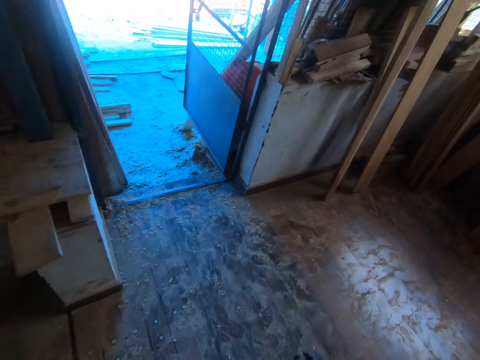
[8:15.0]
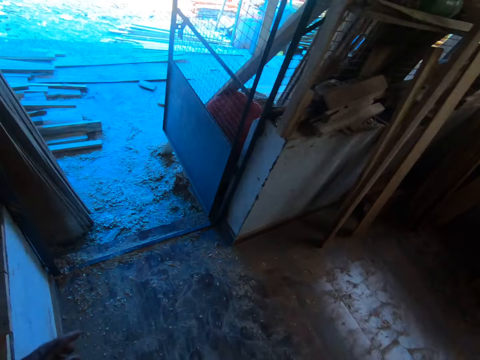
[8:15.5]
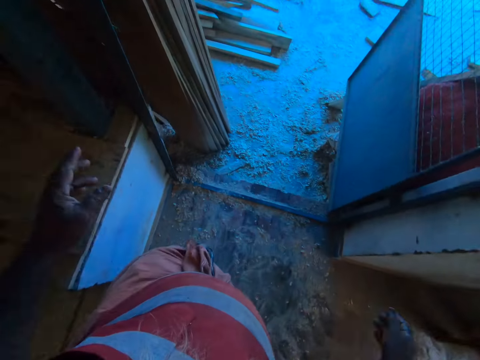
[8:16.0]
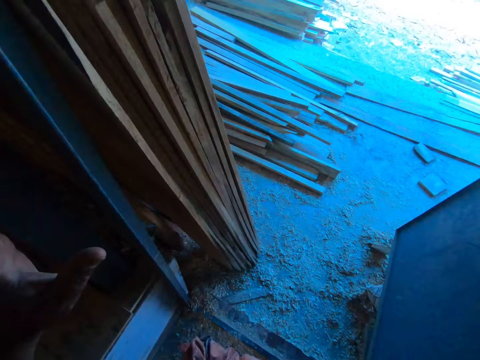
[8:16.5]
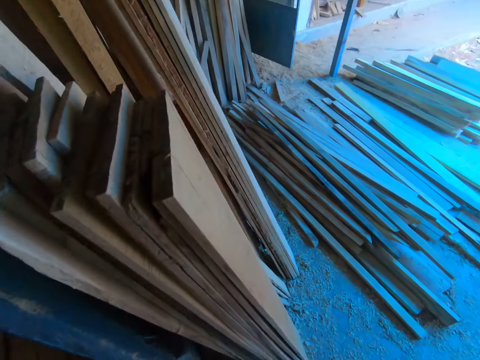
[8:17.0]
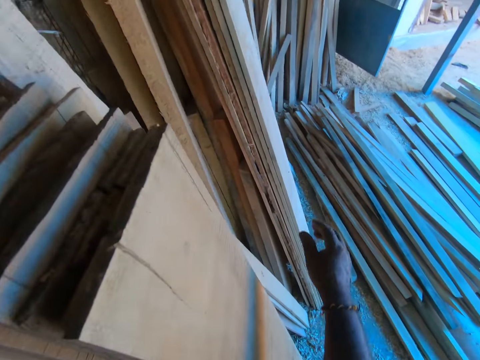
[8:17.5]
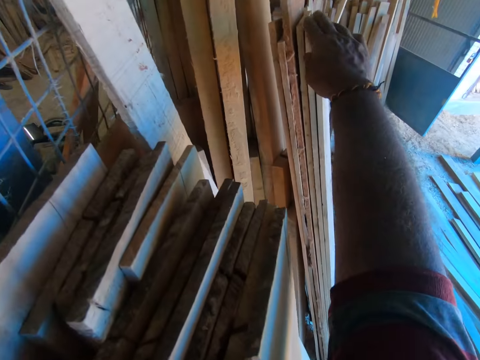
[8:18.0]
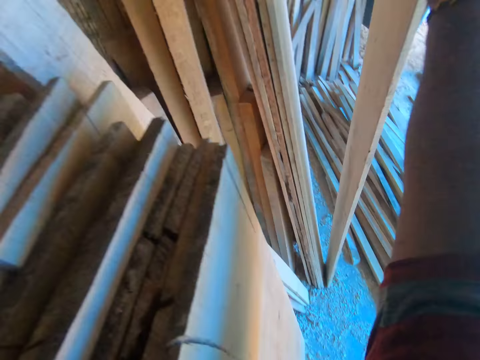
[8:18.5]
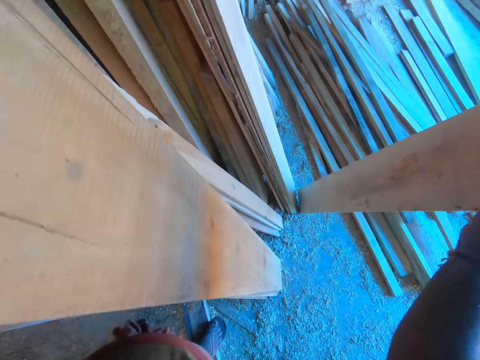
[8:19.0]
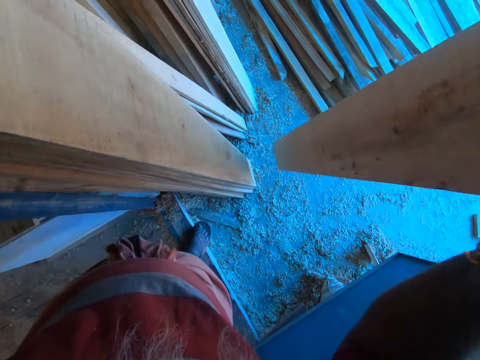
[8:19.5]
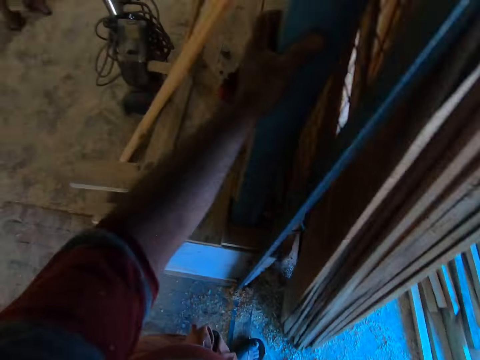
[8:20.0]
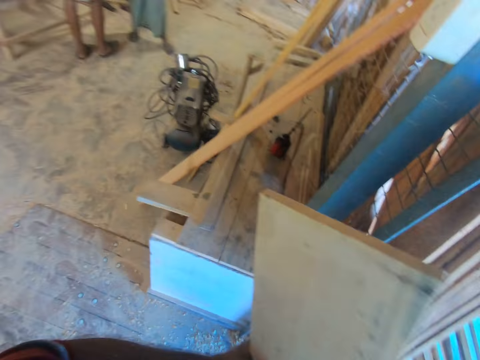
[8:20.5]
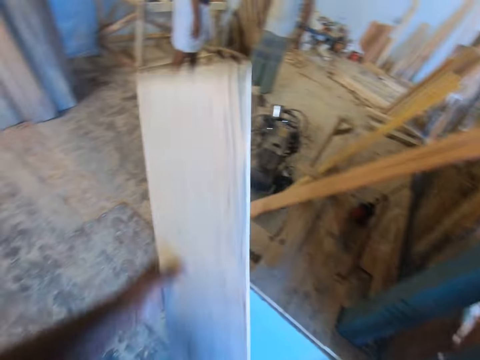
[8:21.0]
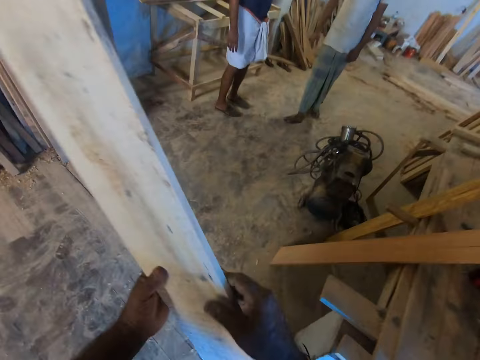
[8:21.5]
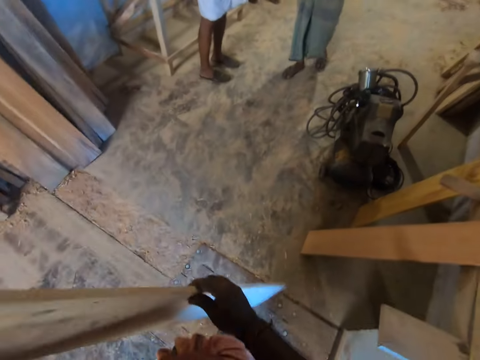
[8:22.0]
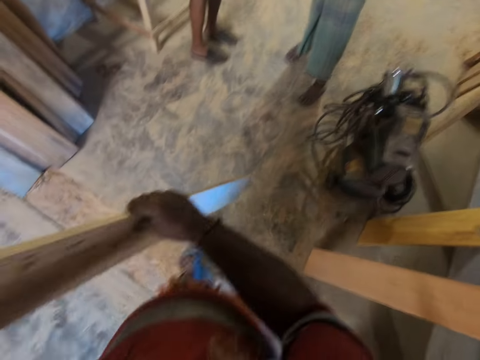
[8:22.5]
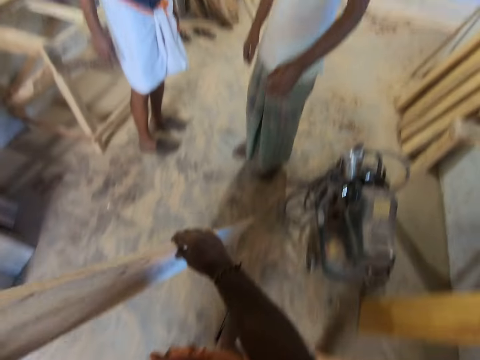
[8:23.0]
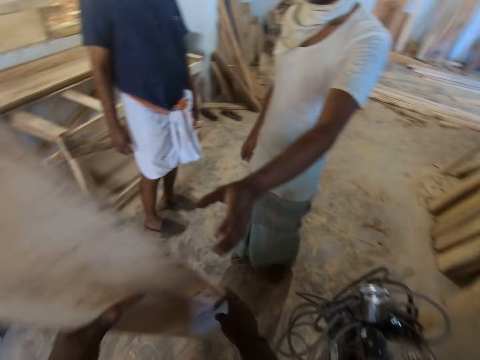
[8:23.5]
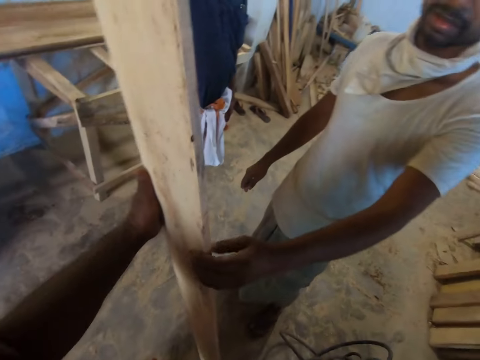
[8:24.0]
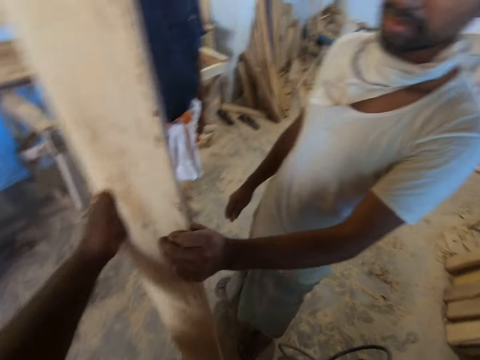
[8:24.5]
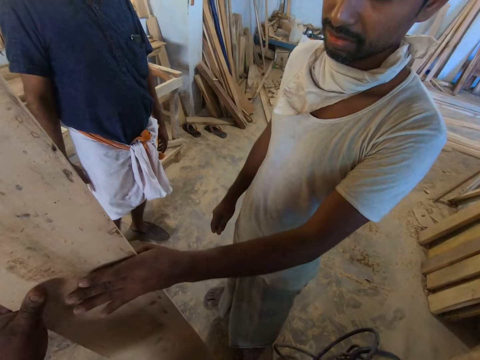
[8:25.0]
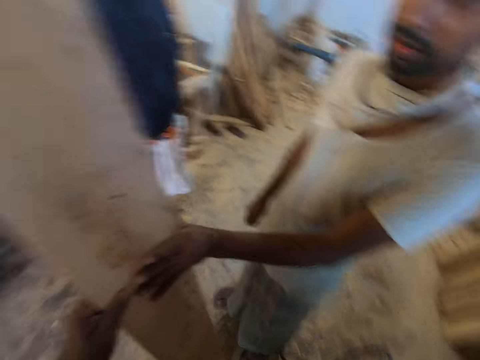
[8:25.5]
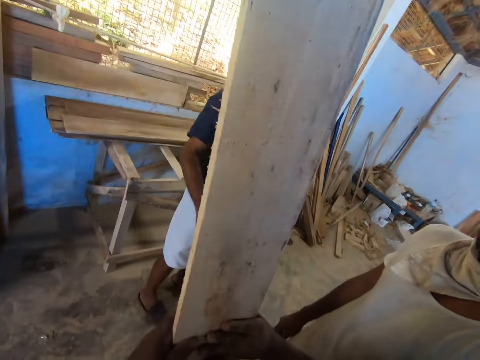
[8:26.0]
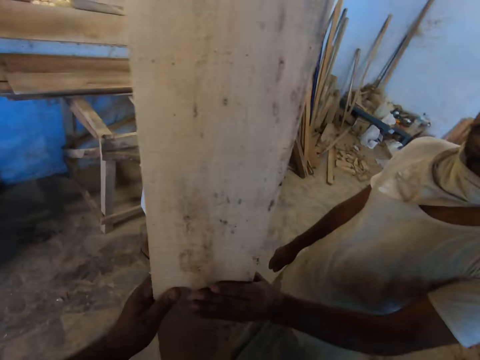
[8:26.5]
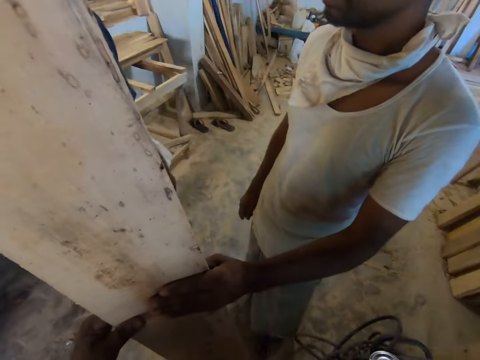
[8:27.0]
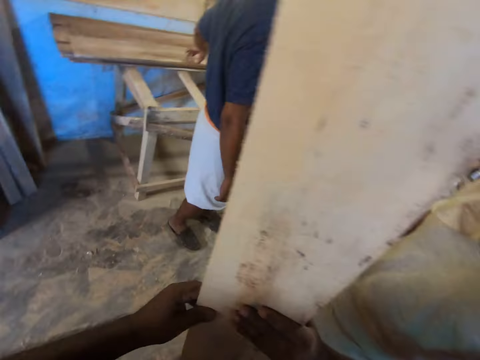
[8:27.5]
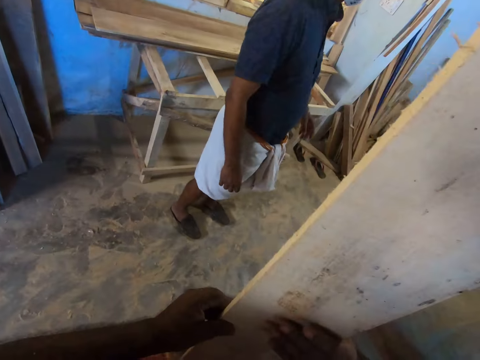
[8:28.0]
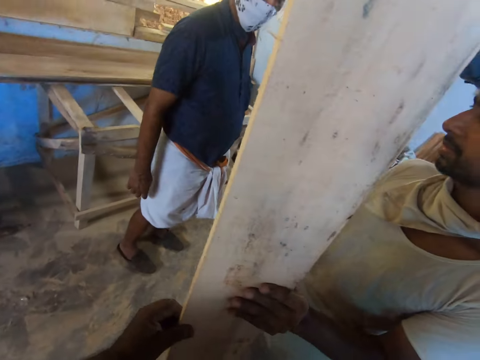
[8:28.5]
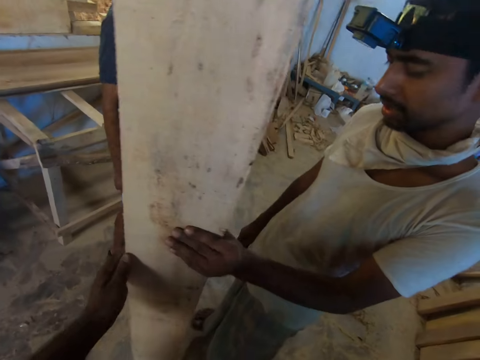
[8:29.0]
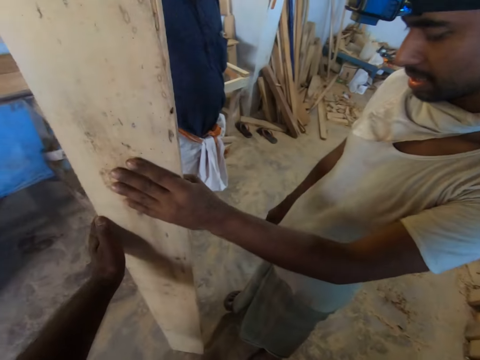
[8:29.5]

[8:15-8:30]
The camera wearer picks up a plank or wood from the planks on the wall with his right hand. He carries the wood, holds the plank with both hands, moves around, and holds the plank with his left hand. A man holds the plank with his left hand. The camera wearer looks at the wood.

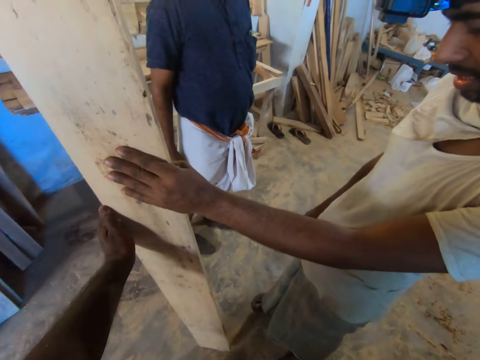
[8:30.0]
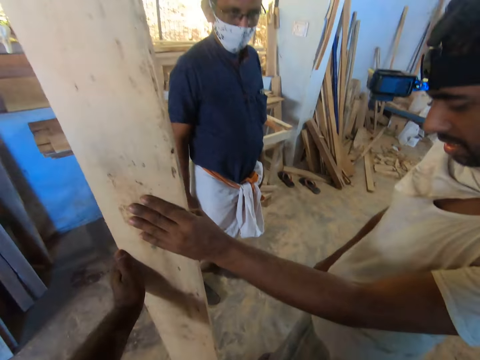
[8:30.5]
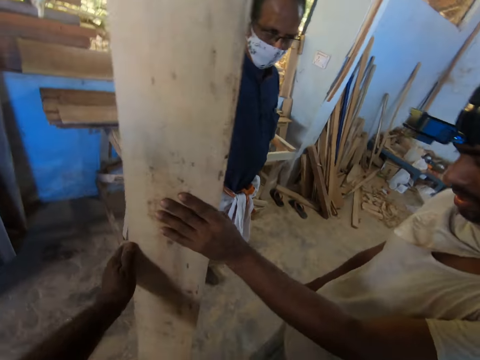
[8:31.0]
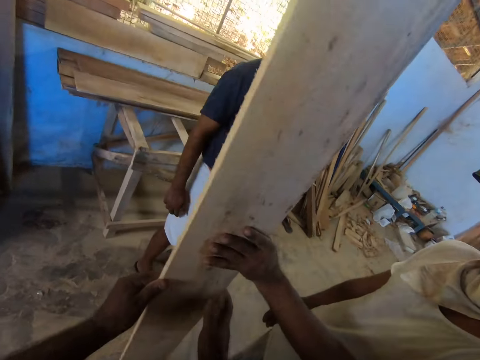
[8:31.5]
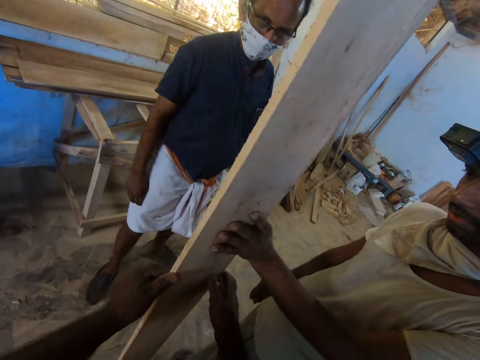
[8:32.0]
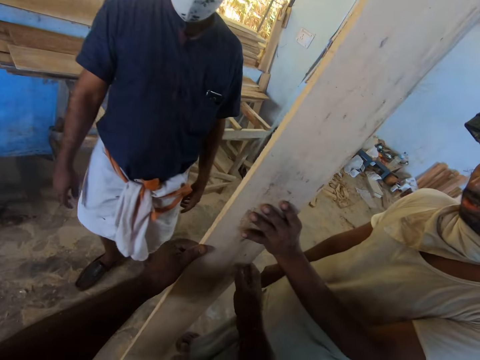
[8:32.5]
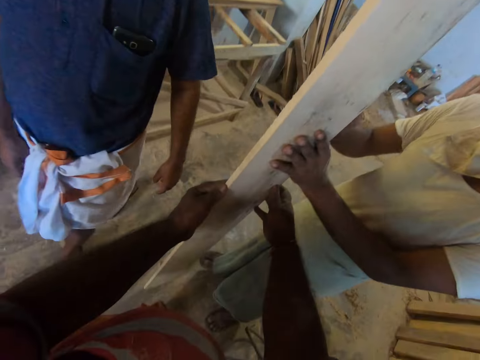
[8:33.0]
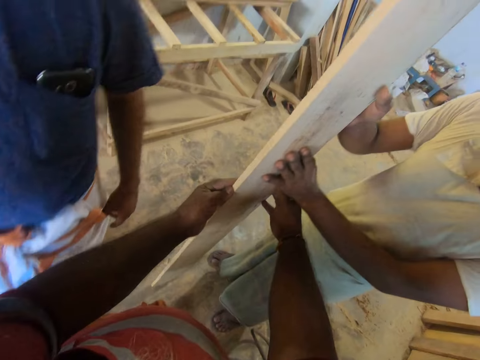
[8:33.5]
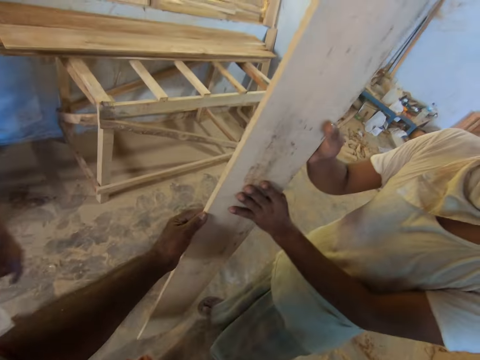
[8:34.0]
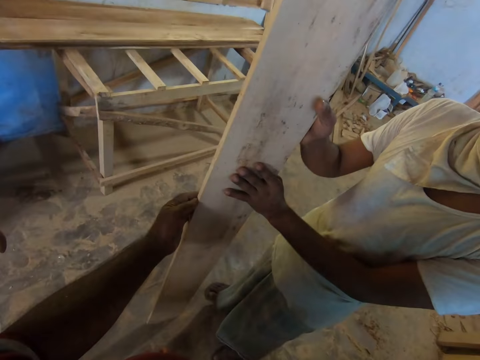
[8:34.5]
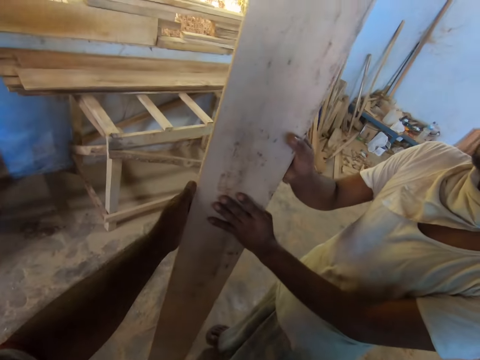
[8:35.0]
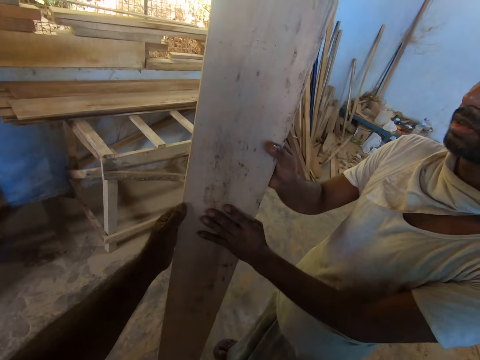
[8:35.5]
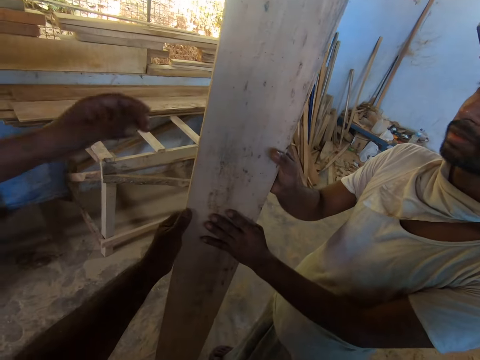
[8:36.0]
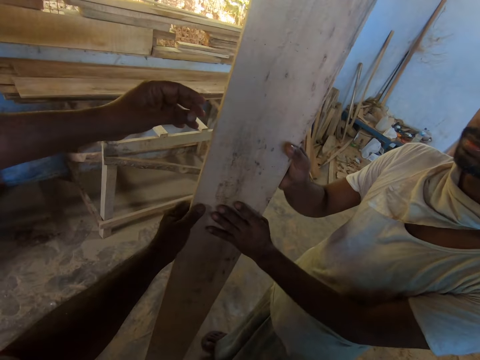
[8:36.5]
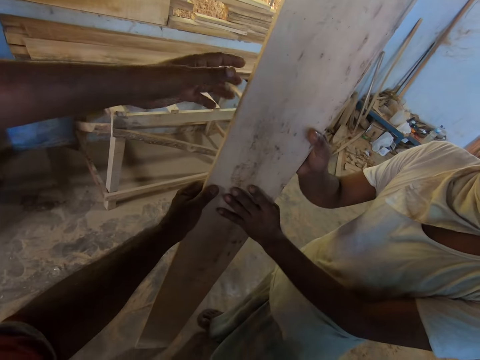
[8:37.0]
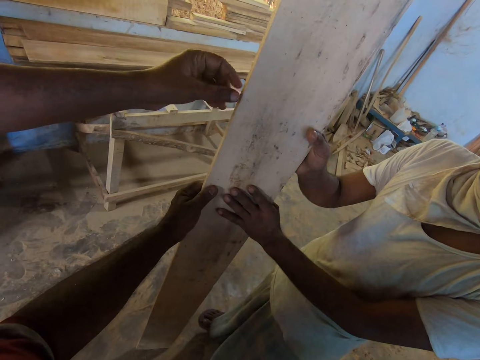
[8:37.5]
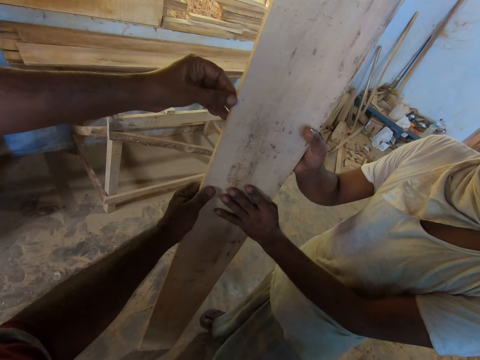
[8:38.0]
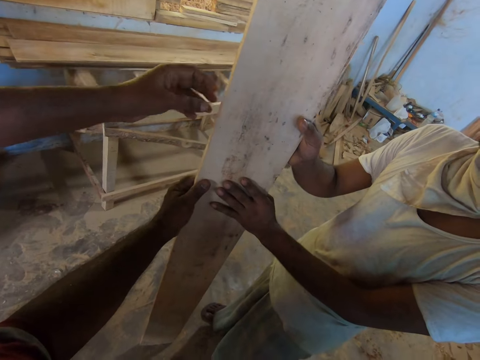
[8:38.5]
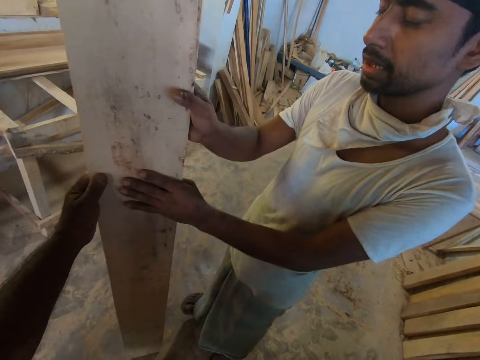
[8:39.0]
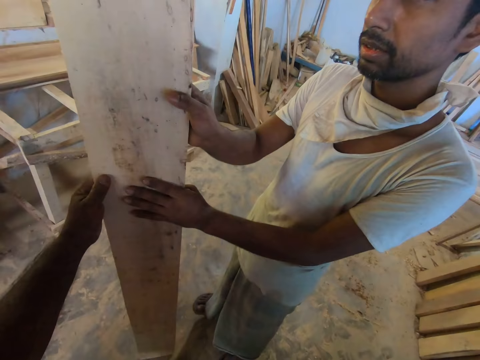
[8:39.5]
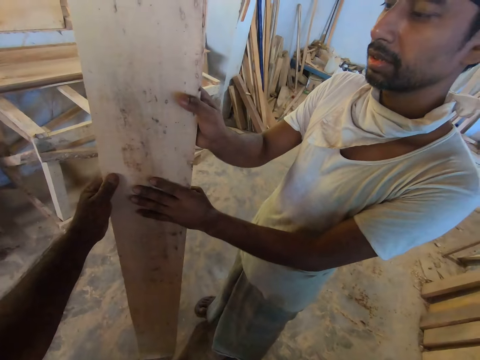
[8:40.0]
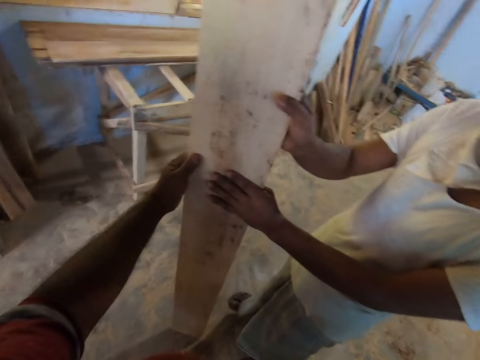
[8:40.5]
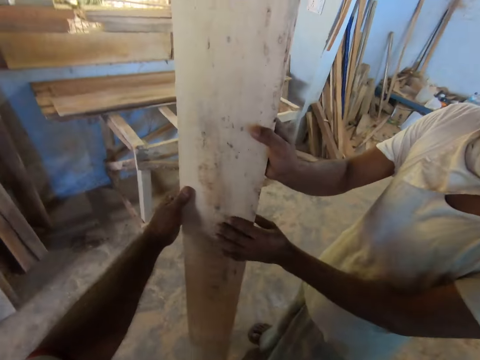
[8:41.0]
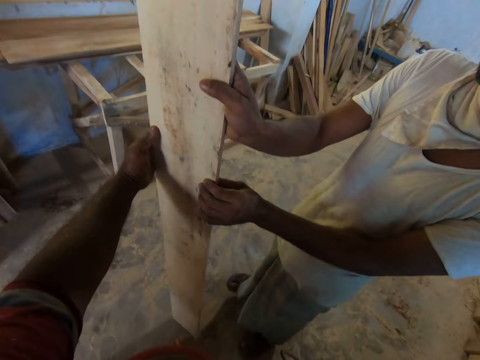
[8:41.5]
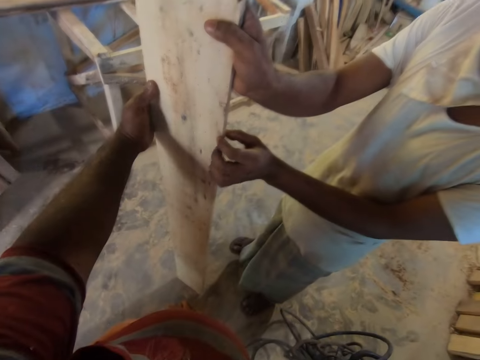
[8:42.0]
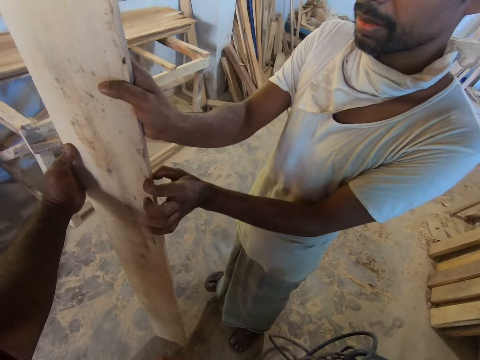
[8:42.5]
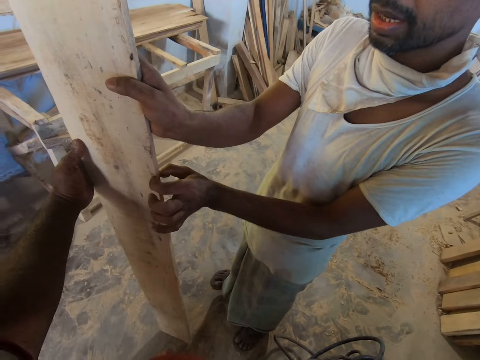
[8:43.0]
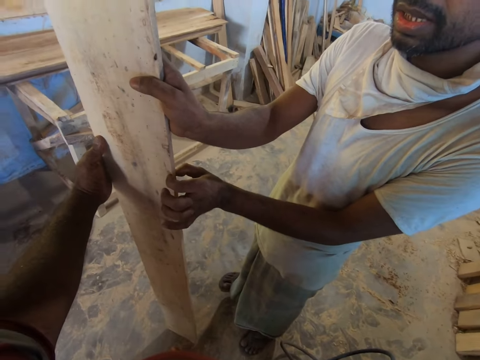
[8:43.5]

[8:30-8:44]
The camera wearer holds the plank with both hands. A man holds the plank with both hands. The camera wearer talks with a friend, holds the plank with his right hand, and interacts with another man. The other man touches the plank with his left hand. The camera wearer looks around.
